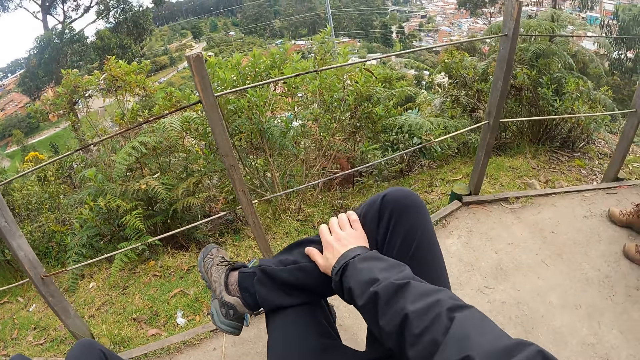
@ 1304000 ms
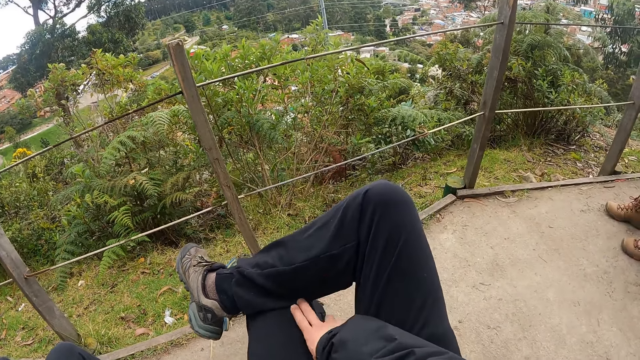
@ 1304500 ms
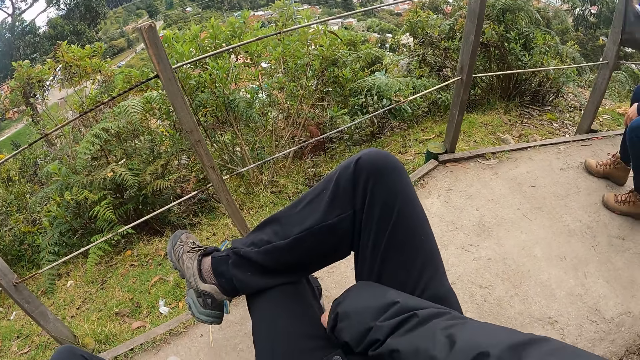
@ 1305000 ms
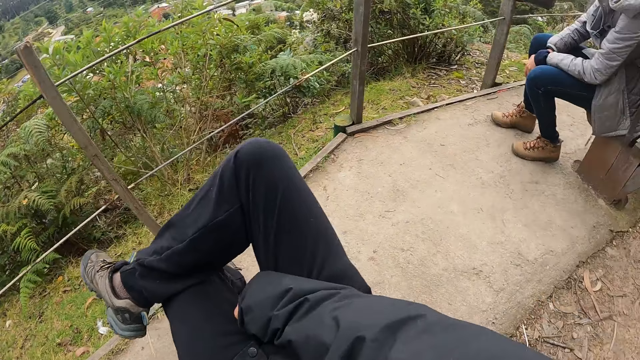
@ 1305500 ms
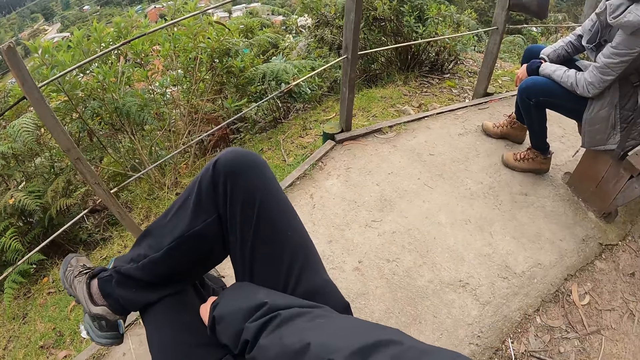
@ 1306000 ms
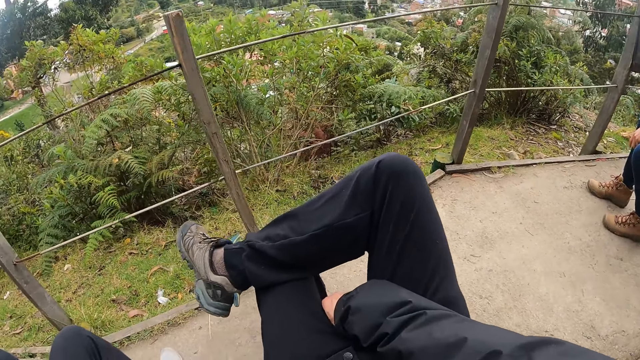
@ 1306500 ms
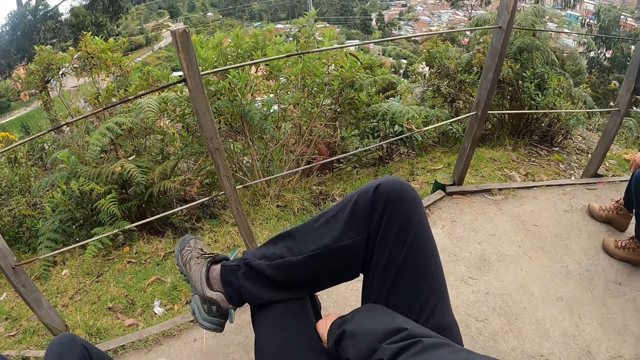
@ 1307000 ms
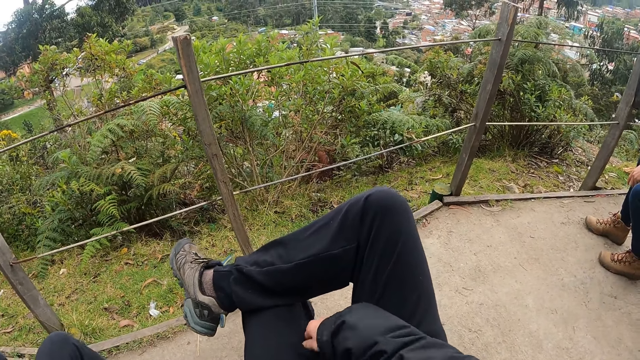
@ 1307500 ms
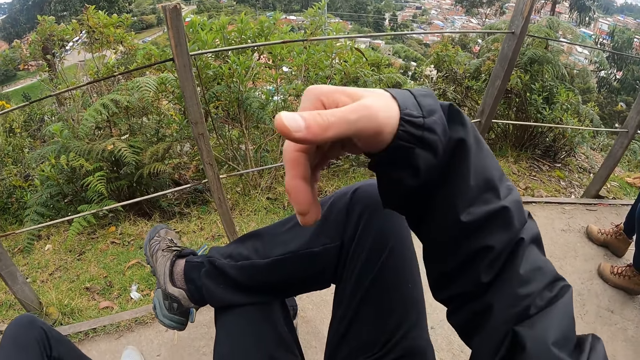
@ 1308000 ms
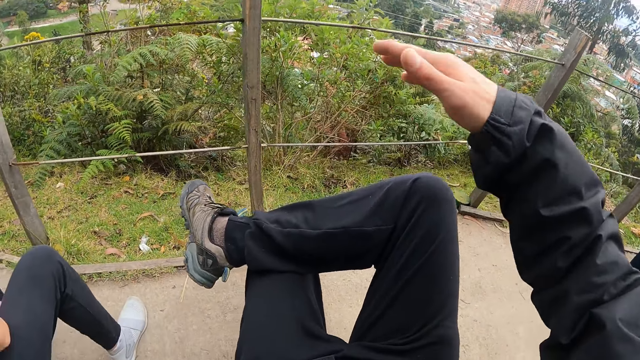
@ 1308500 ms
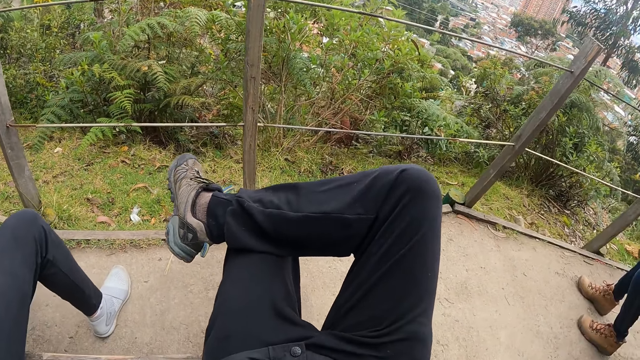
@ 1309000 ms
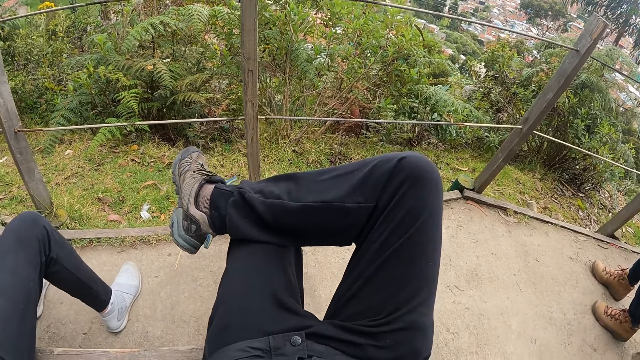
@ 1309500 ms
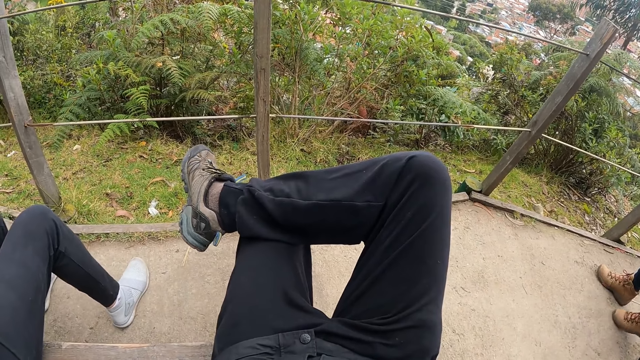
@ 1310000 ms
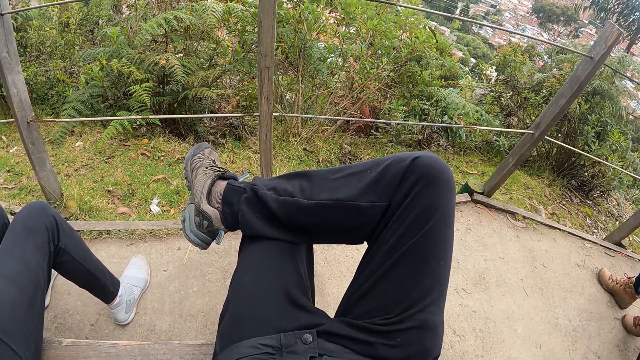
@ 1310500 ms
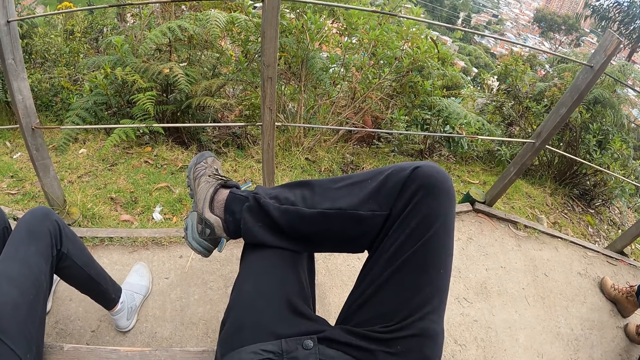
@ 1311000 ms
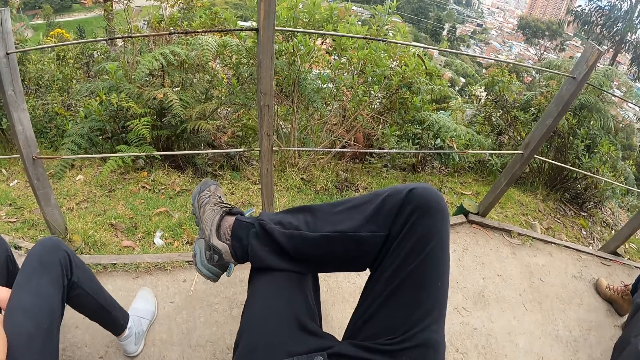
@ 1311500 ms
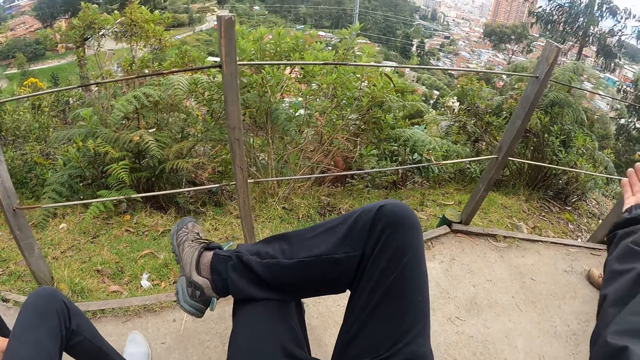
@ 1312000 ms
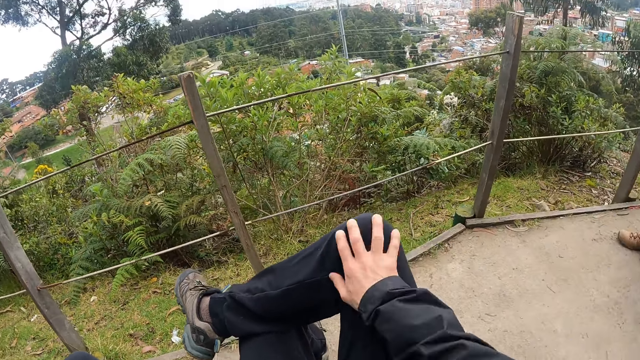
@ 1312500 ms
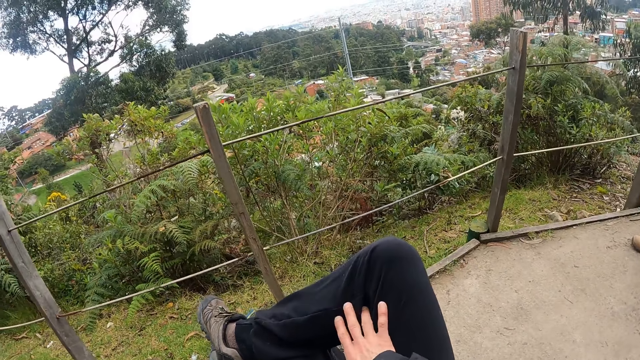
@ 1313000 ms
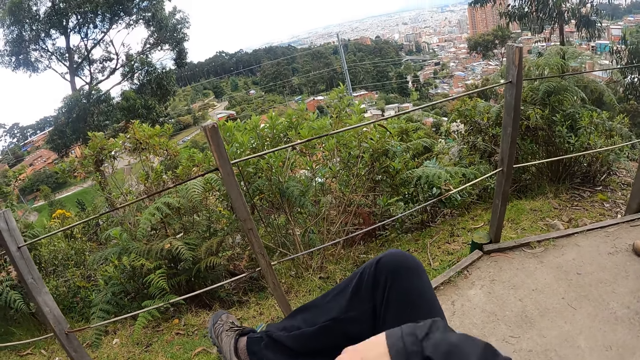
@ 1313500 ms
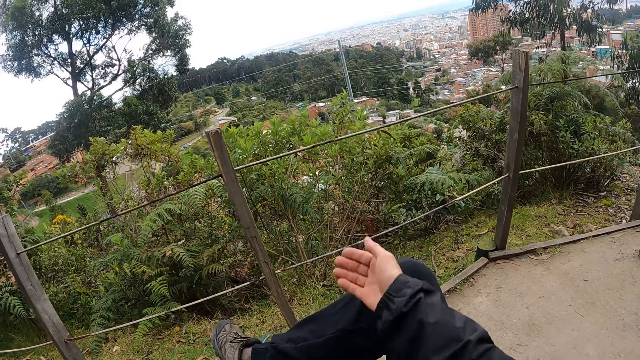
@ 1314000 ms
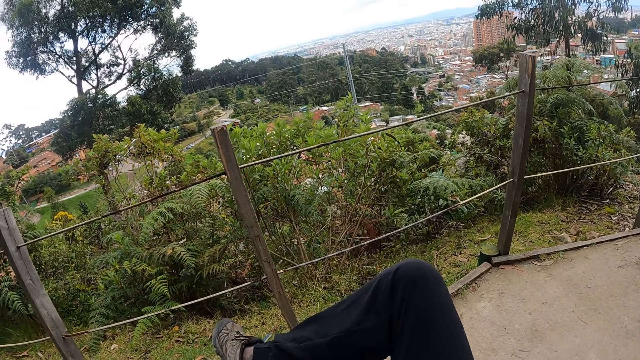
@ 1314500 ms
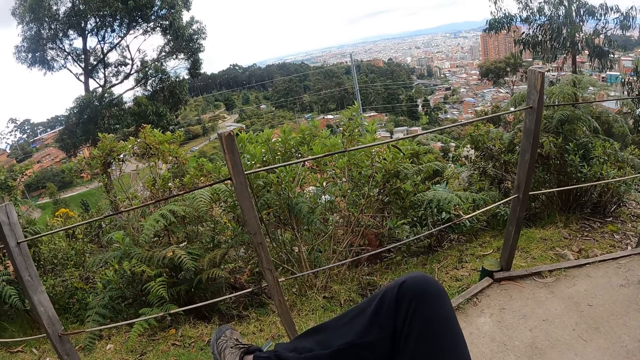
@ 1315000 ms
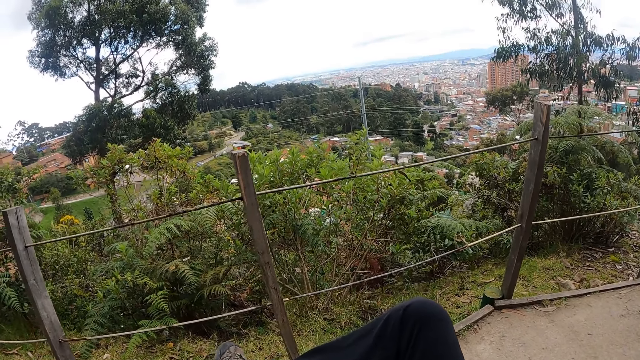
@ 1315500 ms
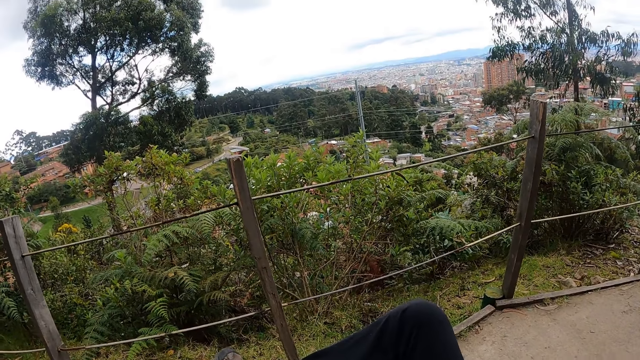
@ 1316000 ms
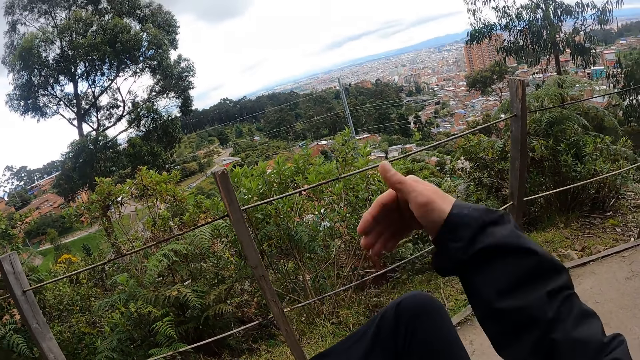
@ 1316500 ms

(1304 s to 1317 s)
The camera wearer drops his right hand. He converses with a woman and another woman. He lifts his right hand. He puts his hand down. He explains using his right hand. He puts his hand down.

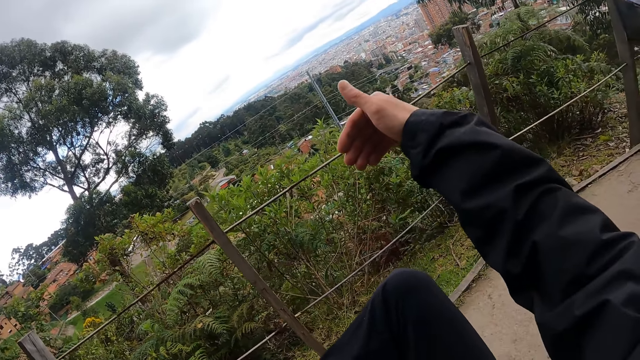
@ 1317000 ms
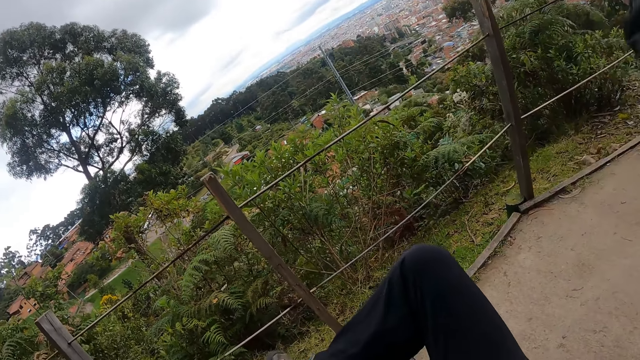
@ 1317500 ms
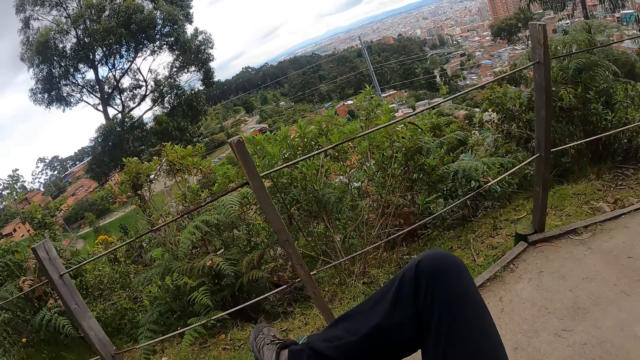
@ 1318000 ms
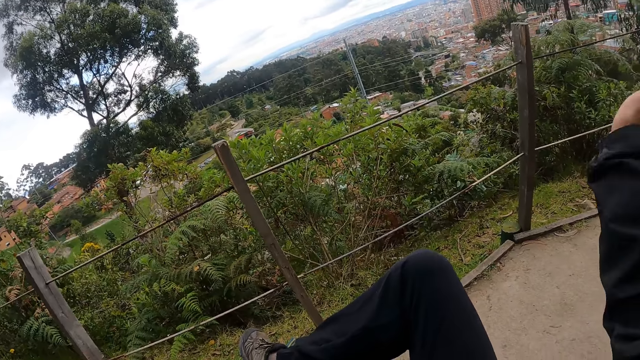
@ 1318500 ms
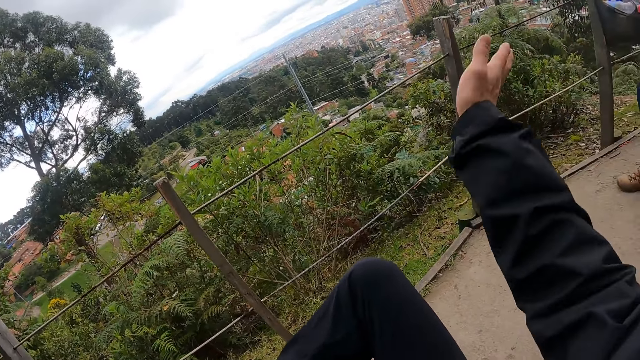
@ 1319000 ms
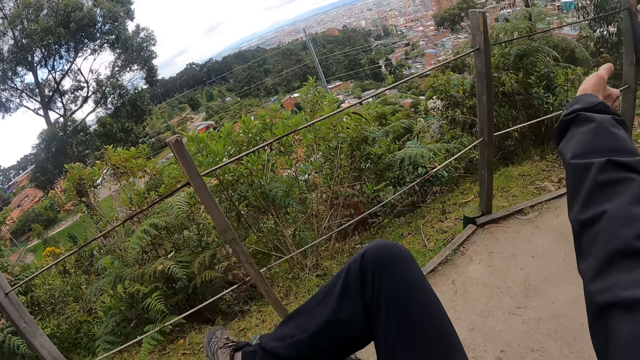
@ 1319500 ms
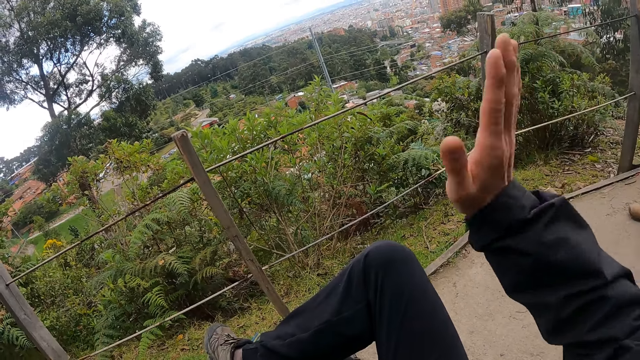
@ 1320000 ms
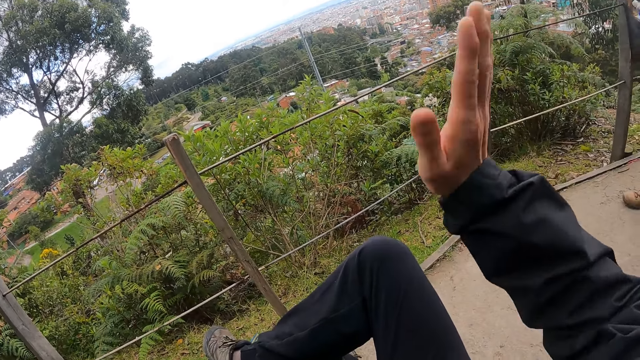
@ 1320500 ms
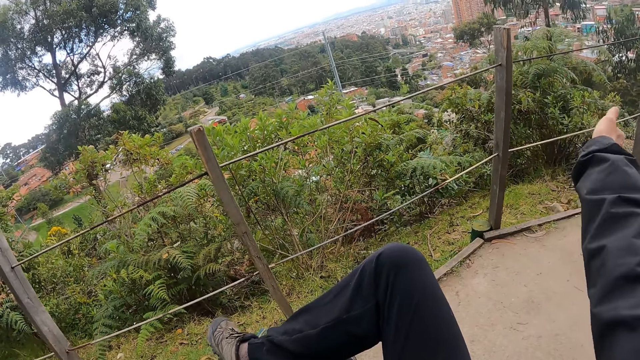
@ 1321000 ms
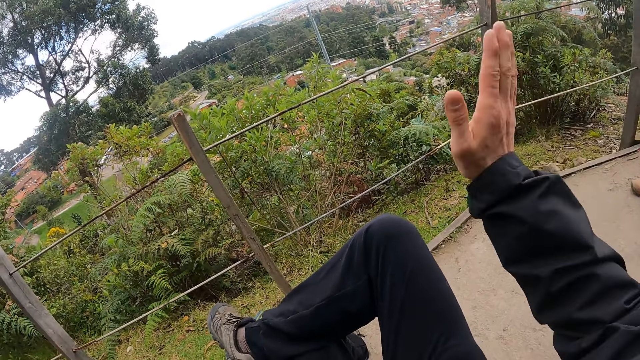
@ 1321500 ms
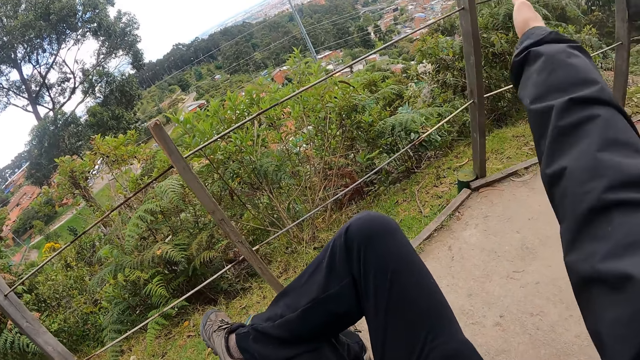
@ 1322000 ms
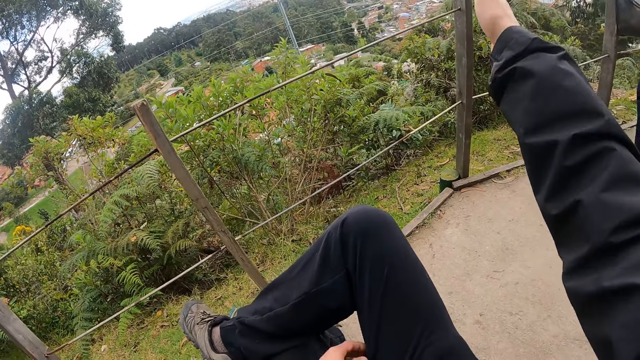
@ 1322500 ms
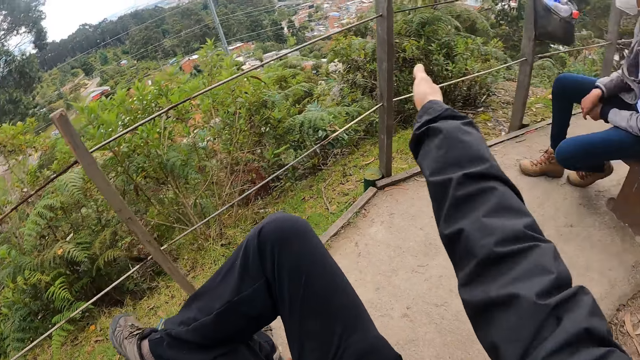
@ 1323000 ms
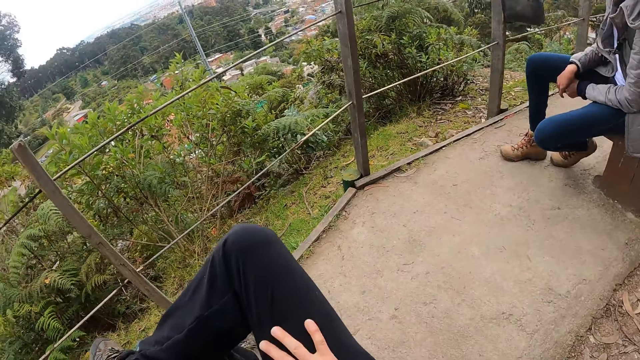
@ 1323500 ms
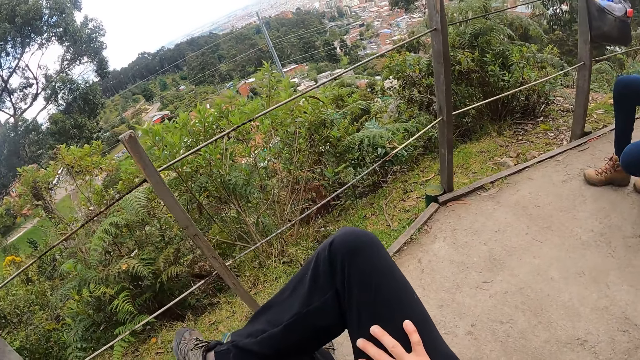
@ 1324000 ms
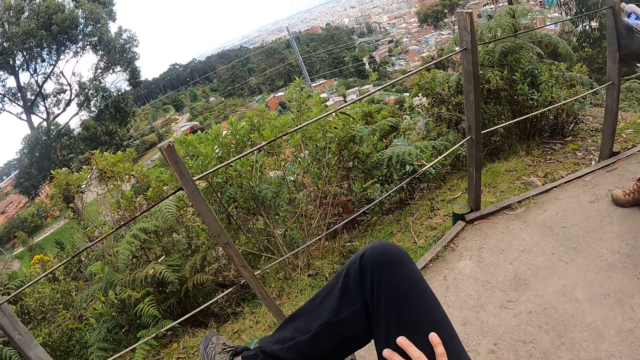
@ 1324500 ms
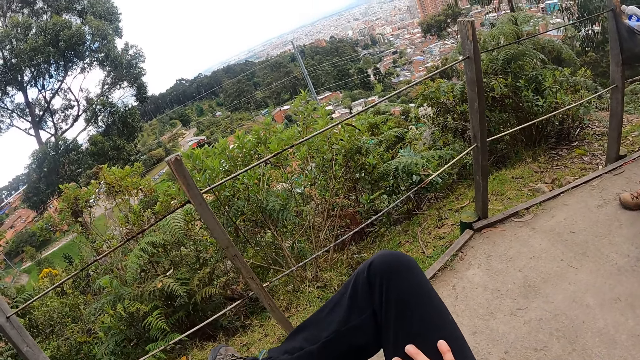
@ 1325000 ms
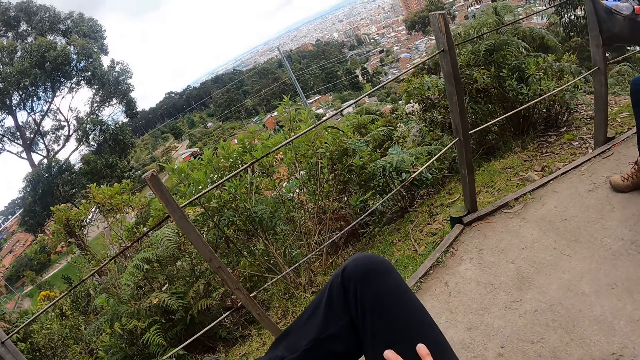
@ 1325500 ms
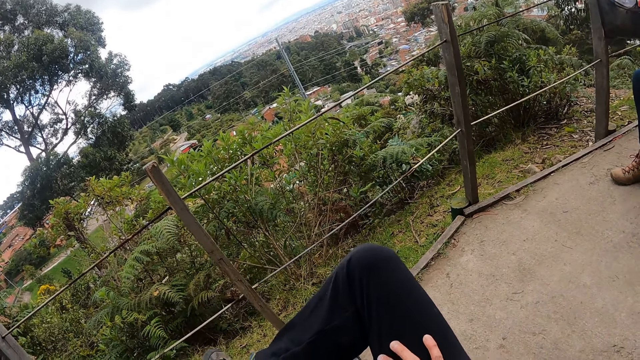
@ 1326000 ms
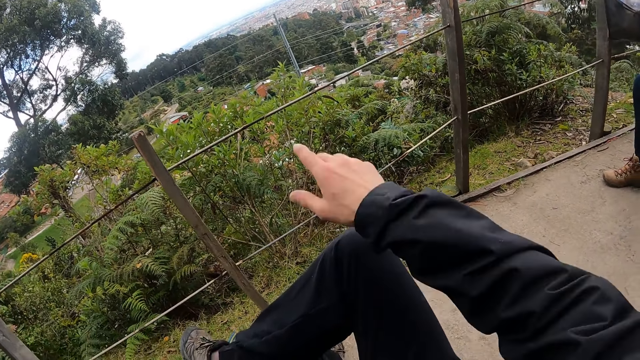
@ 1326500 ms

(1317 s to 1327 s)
The camera wearer explains using his right hand. He puts his hand down.
